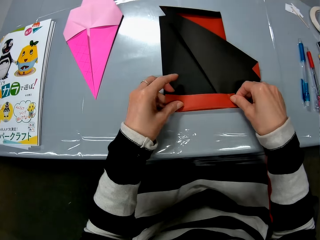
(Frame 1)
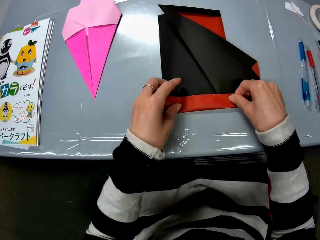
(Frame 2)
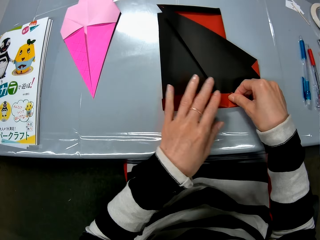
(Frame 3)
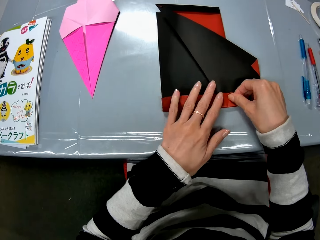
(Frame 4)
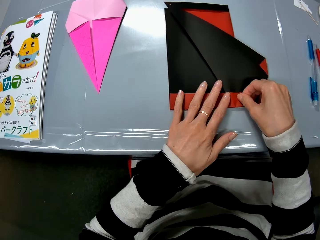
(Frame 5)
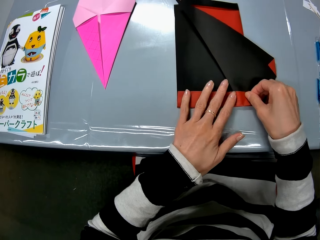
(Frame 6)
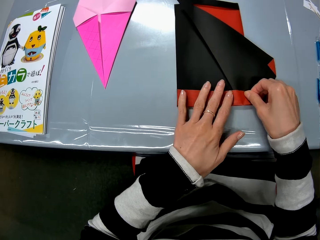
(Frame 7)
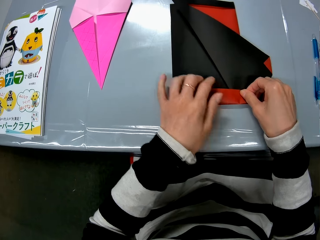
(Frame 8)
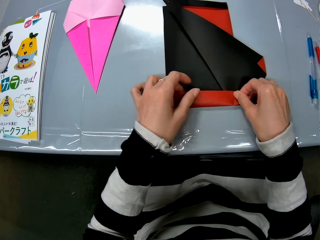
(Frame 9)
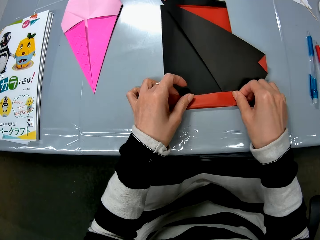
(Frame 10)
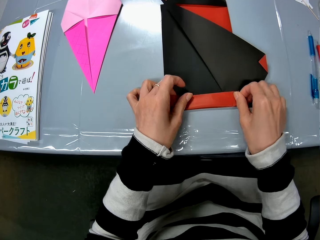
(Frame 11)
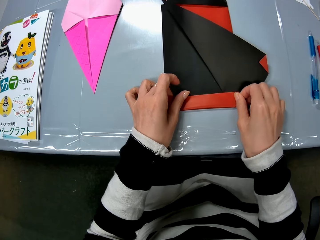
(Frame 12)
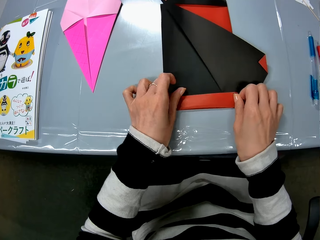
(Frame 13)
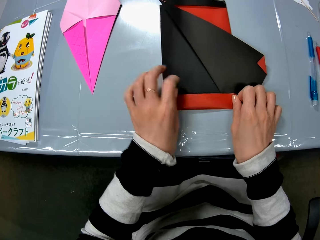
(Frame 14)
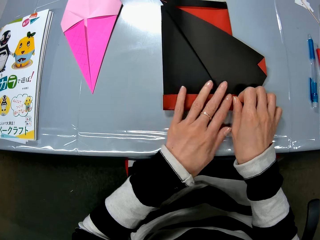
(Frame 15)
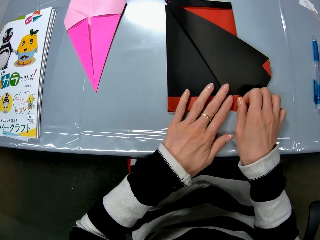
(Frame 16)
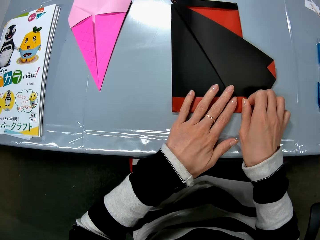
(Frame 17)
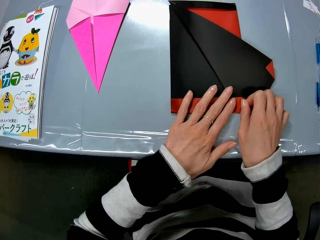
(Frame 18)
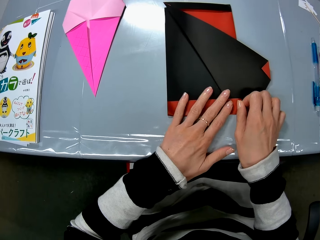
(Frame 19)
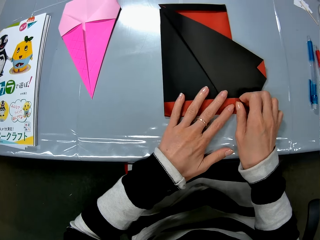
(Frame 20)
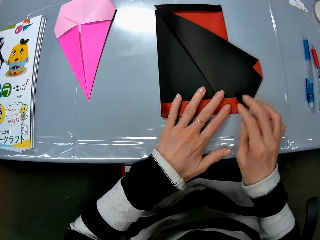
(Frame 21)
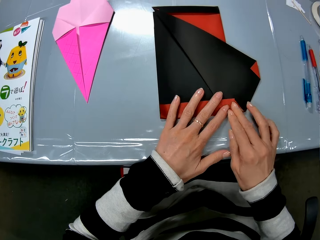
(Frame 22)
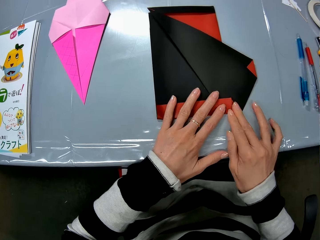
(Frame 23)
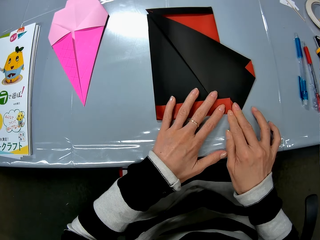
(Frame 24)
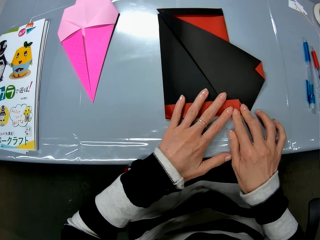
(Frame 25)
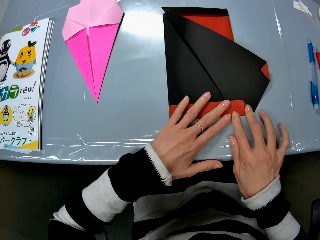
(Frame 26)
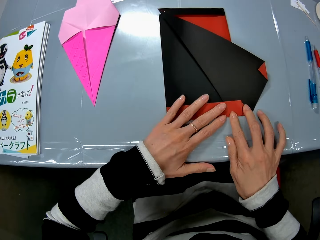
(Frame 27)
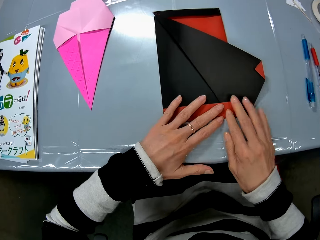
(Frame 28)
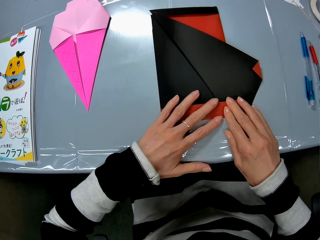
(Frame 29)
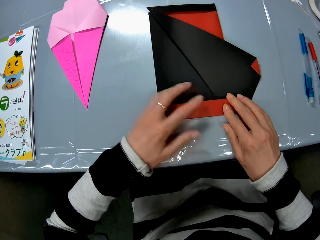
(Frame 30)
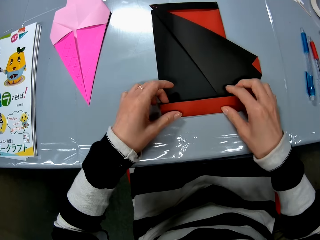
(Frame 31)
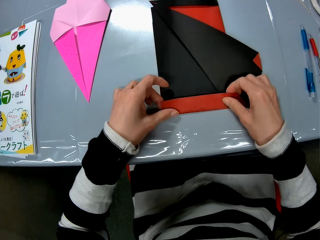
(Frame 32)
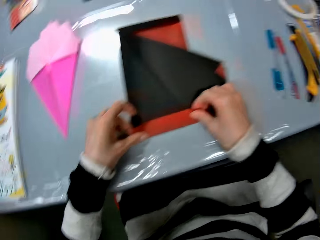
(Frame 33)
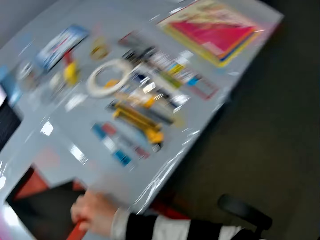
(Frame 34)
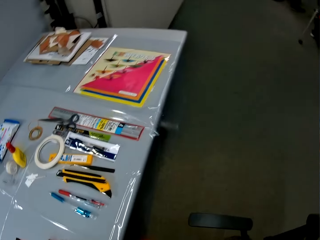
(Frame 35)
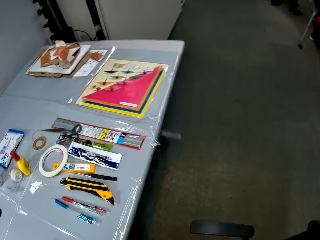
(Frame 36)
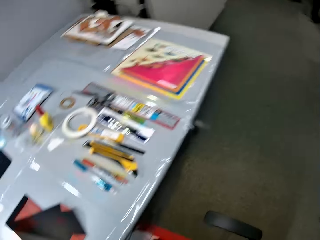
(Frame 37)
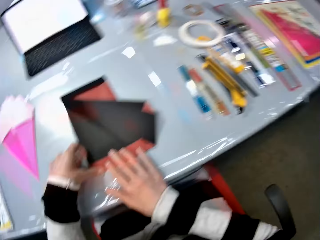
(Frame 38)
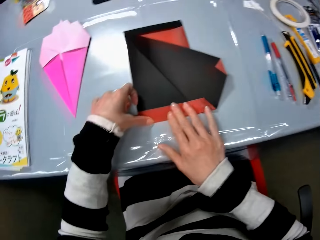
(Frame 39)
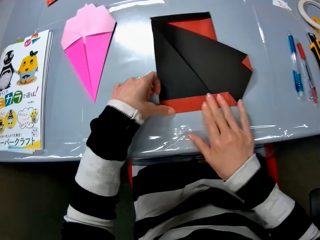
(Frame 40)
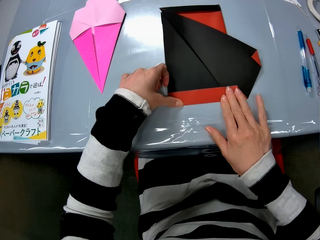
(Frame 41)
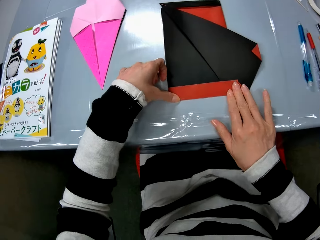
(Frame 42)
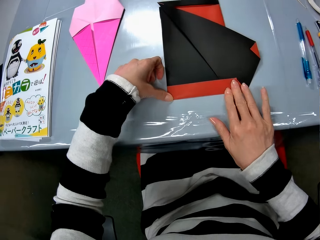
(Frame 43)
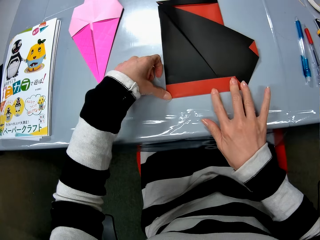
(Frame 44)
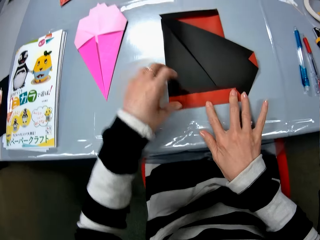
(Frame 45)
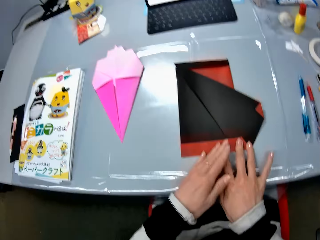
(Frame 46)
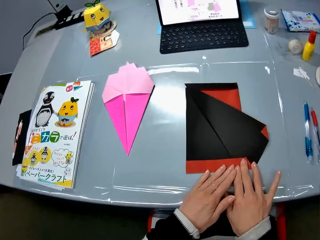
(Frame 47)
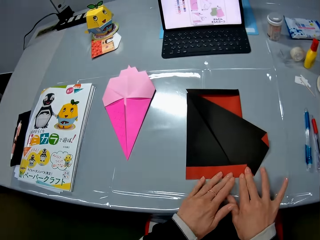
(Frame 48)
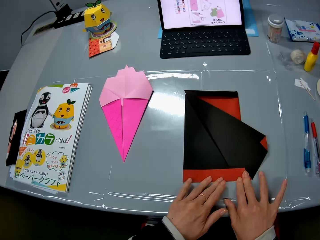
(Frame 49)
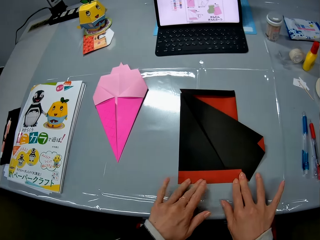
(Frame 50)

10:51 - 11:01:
The camera wearer looks aside. They craft the crafting paper.

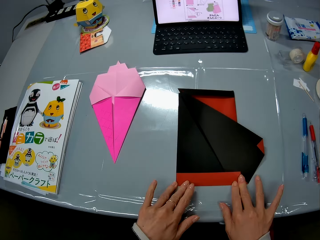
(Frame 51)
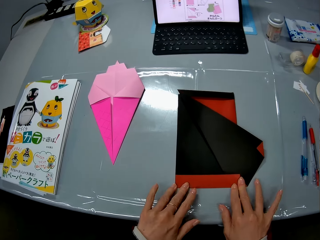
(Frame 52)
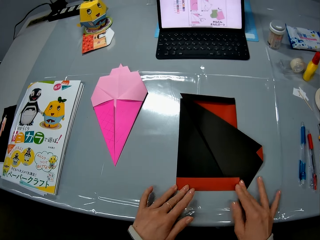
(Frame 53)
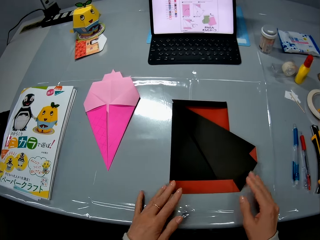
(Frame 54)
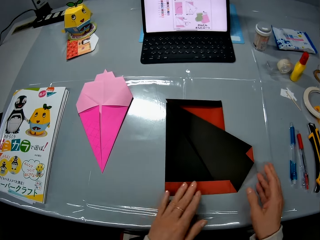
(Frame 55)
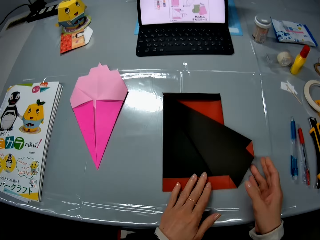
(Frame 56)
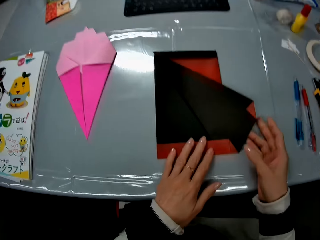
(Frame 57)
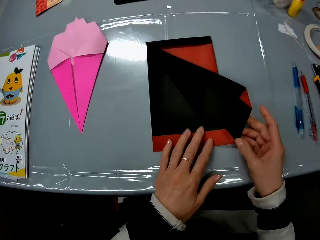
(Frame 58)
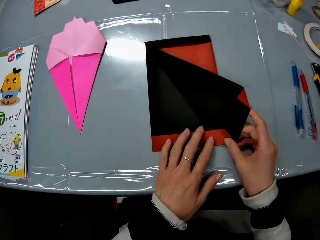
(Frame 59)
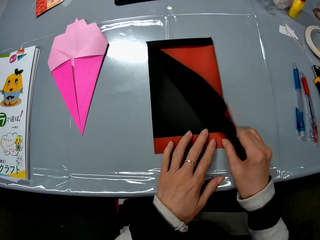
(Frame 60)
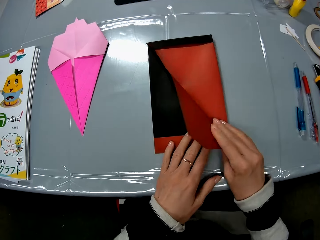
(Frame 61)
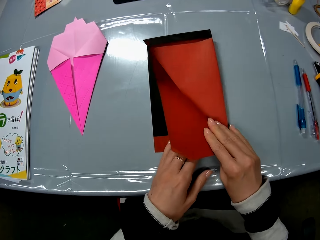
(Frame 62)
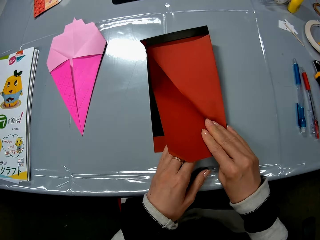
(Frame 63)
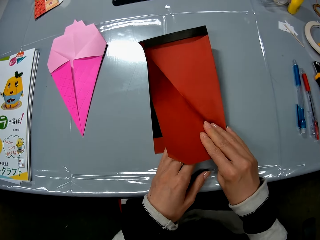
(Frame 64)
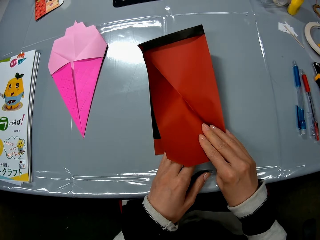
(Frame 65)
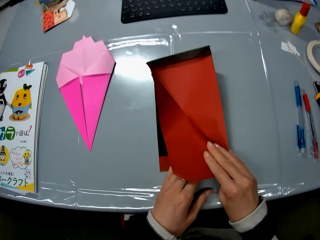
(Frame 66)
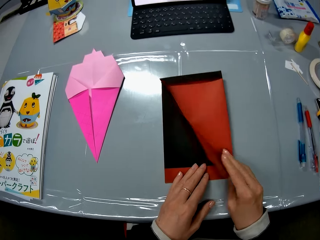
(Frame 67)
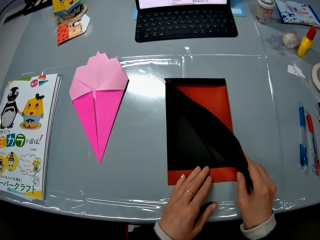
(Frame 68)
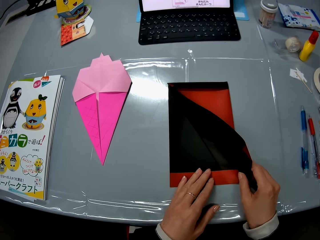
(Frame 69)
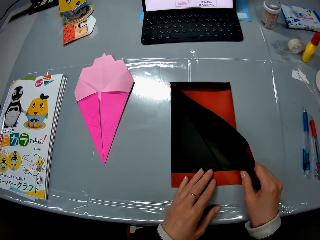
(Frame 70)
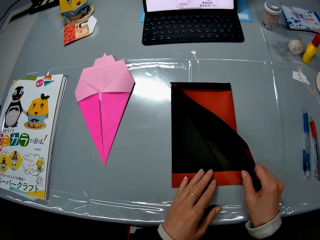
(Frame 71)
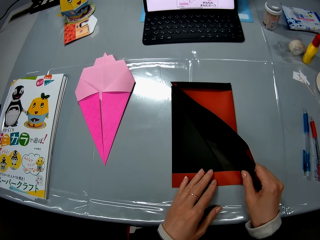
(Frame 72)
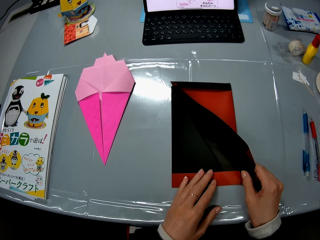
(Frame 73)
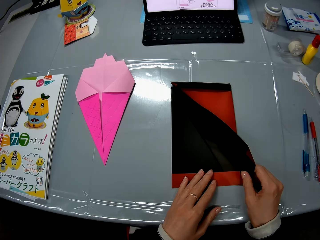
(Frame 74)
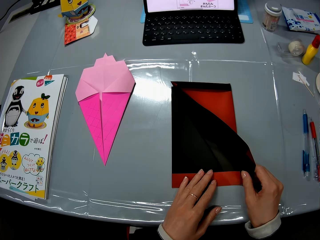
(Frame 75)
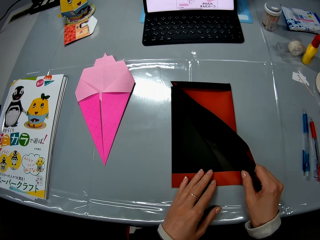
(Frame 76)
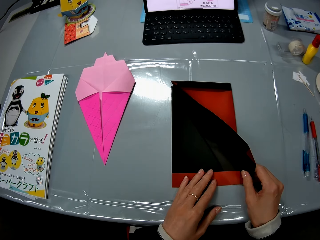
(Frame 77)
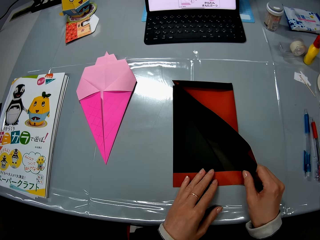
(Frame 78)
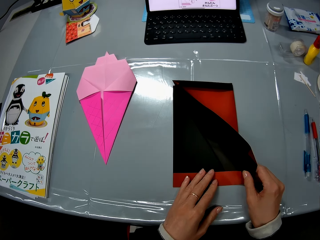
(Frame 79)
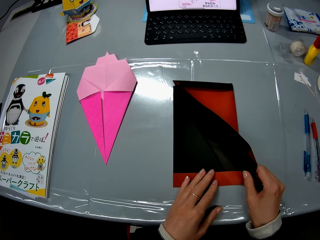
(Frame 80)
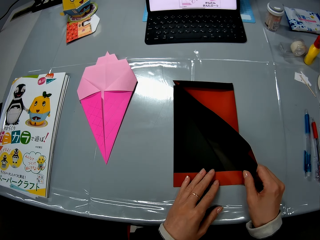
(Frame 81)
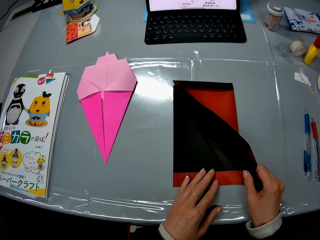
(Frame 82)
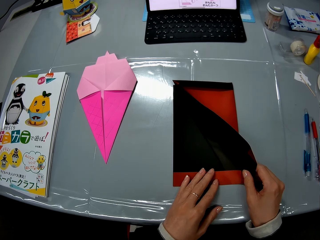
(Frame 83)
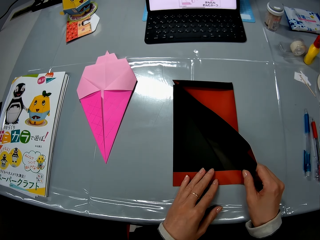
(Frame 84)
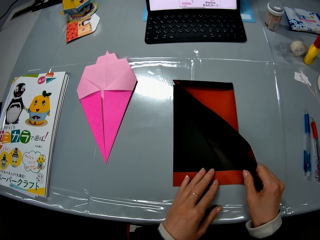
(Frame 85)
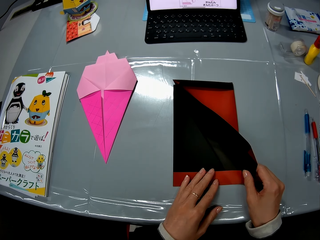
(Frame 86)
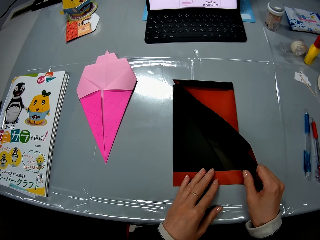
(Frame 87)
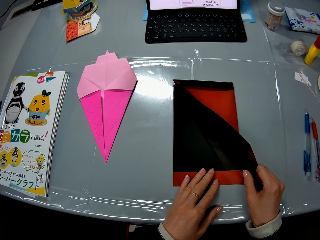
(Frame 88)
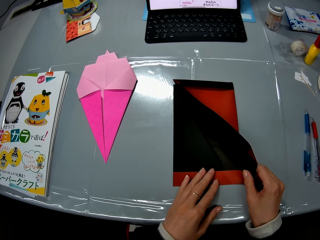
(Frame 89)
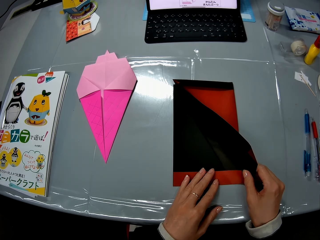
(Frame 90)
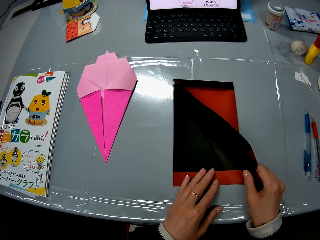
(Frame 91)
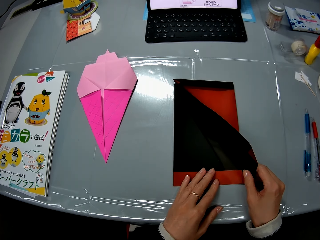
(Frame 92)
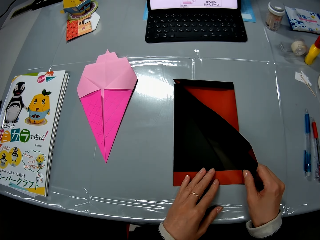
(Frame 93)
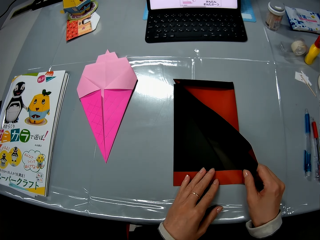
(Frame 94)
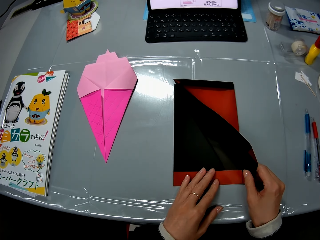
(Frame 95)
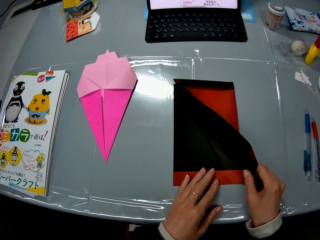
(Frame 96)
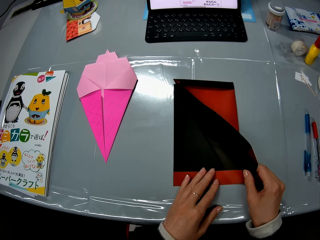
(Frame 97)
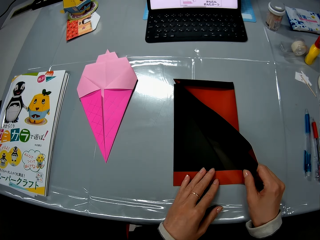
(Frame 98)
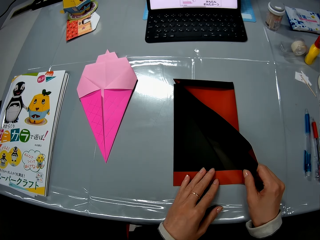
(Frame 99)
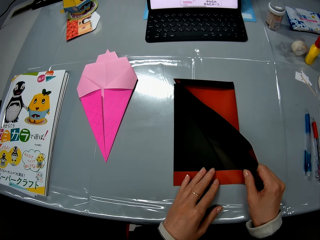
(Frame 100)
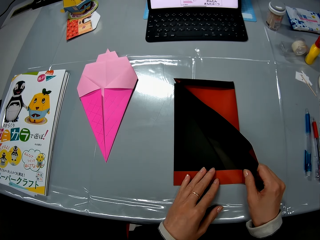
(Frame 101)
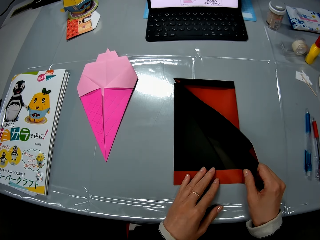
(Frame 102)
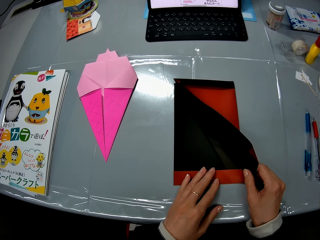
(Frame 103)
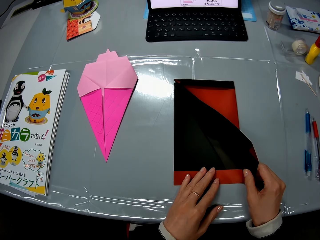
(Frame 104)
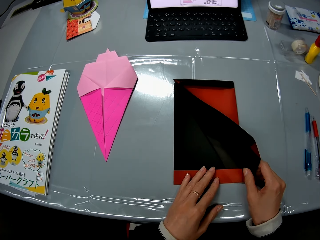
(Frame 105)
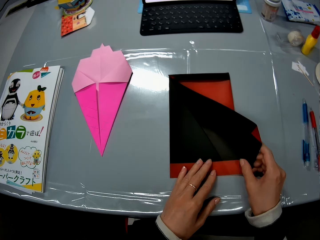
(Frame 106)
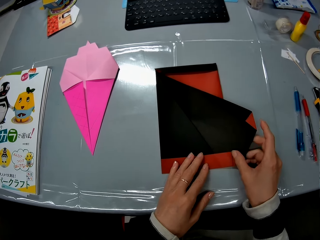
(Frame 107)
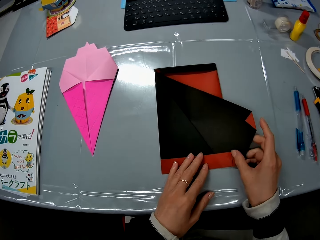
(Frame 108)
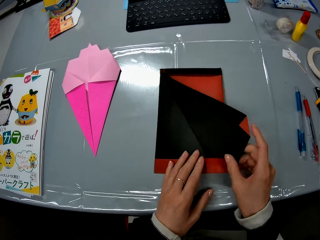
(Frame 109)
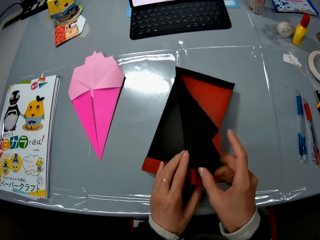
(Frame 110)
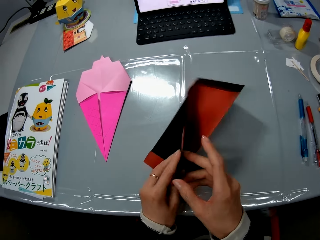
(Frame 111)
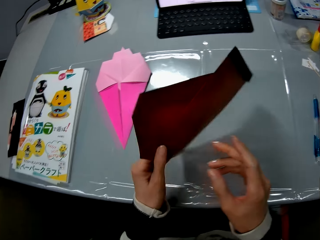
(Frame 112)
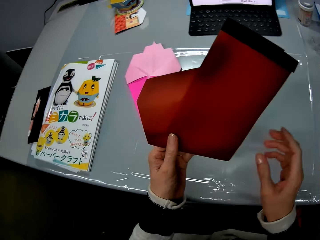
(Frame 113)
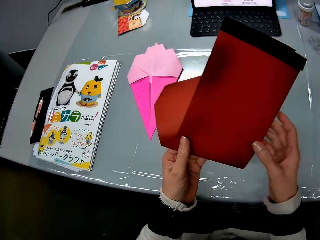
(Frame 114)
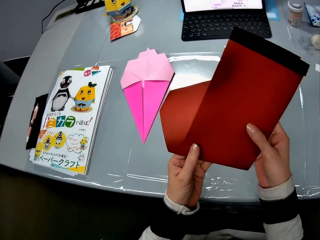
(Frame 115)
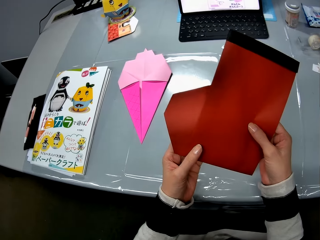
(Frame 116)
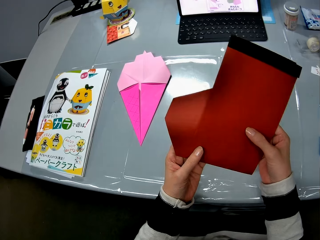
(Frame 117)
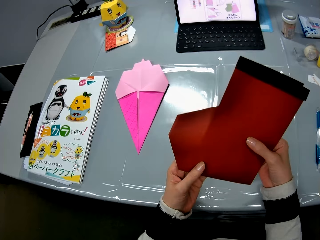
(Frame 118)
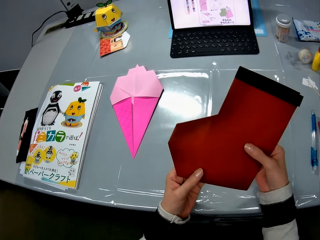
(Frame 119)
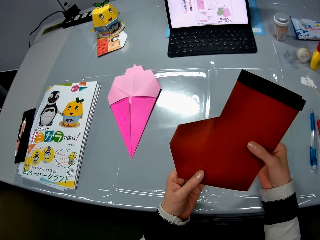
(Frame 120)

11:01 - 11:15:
The camera wearer slightly turns the crafting paper. They look at the crafting paper. They turn the crafting paper.
